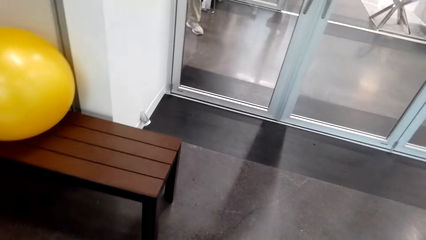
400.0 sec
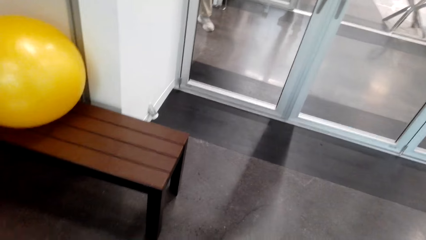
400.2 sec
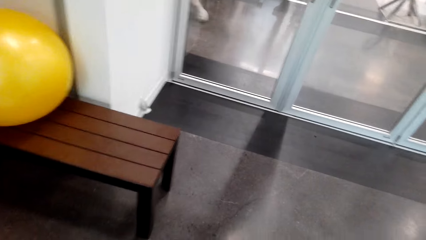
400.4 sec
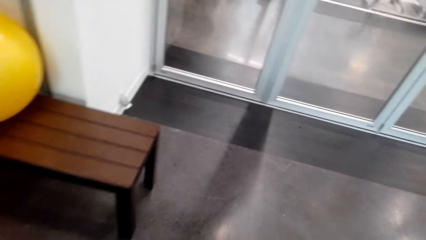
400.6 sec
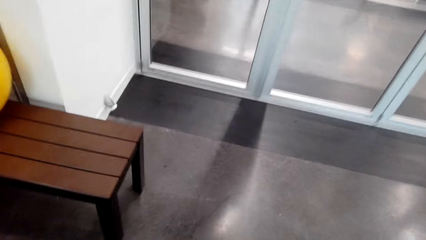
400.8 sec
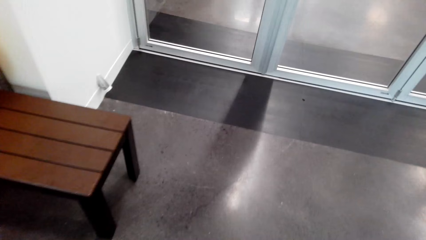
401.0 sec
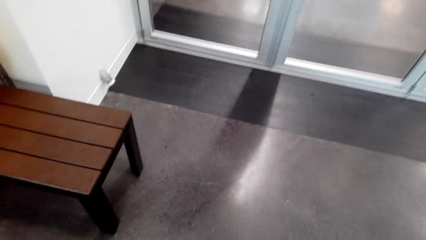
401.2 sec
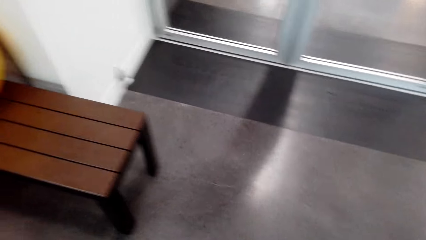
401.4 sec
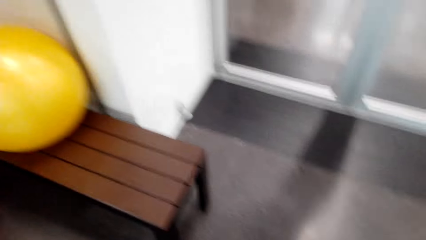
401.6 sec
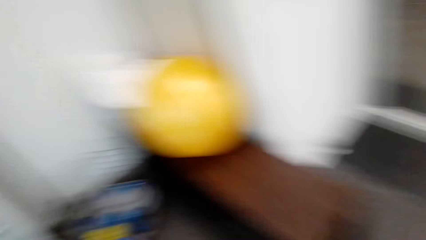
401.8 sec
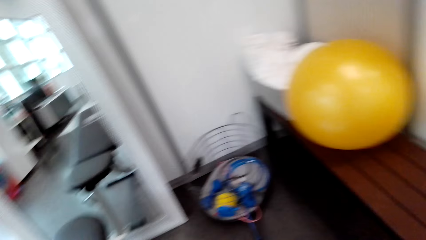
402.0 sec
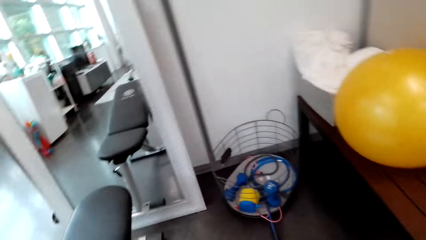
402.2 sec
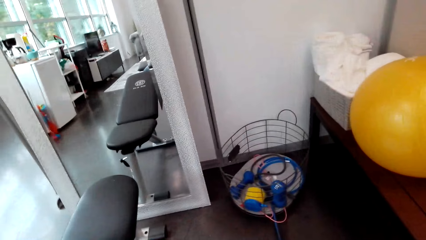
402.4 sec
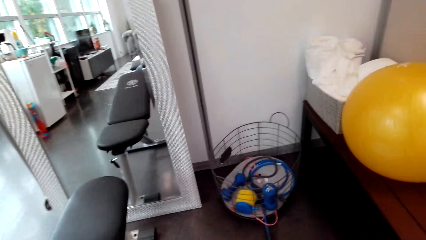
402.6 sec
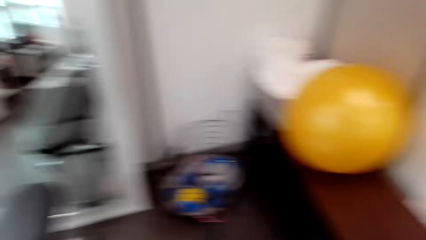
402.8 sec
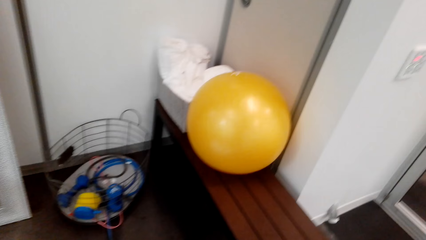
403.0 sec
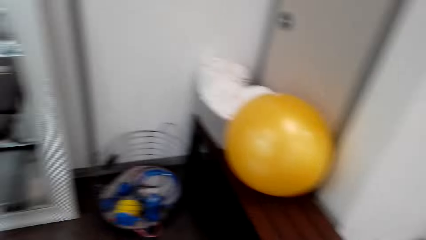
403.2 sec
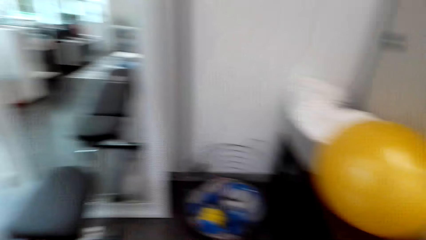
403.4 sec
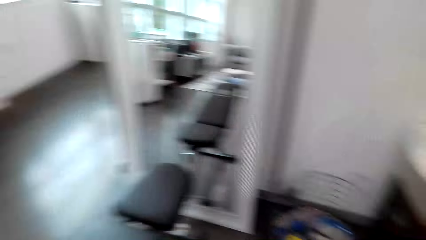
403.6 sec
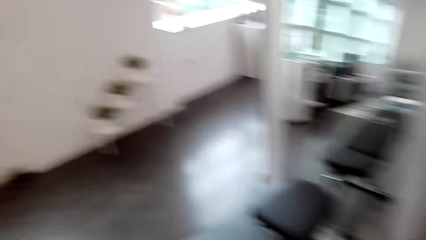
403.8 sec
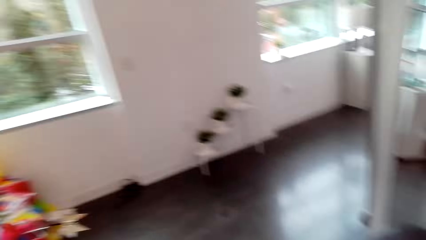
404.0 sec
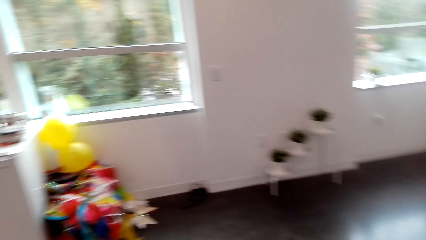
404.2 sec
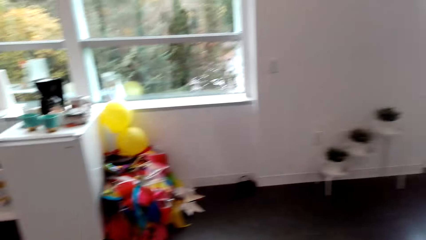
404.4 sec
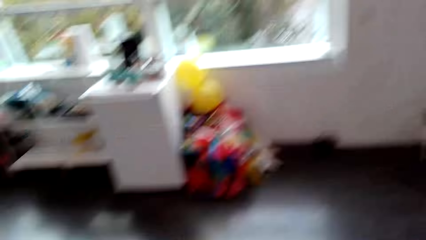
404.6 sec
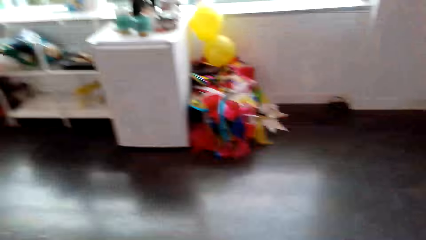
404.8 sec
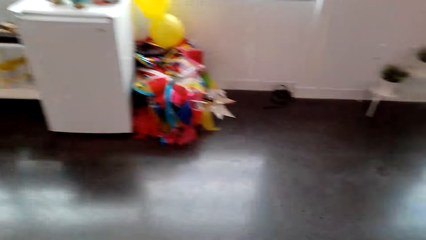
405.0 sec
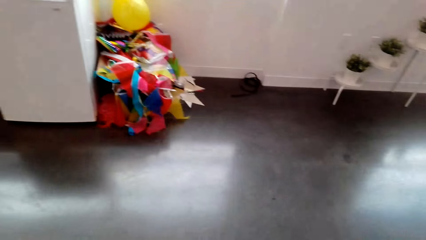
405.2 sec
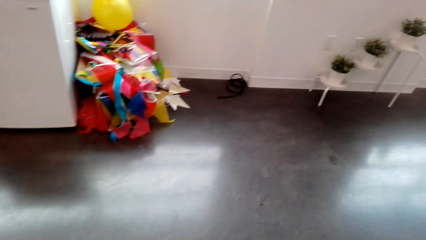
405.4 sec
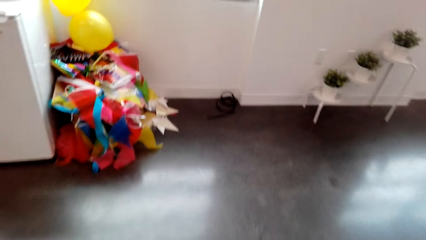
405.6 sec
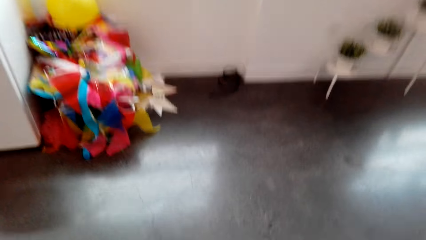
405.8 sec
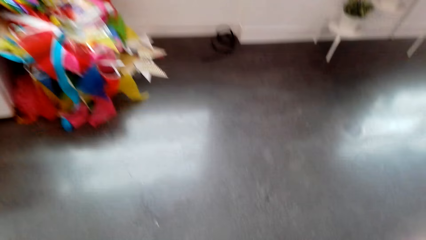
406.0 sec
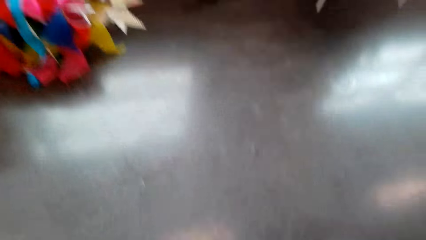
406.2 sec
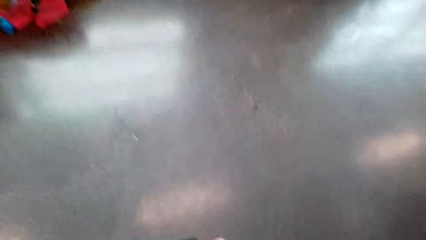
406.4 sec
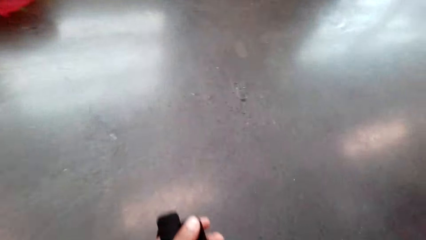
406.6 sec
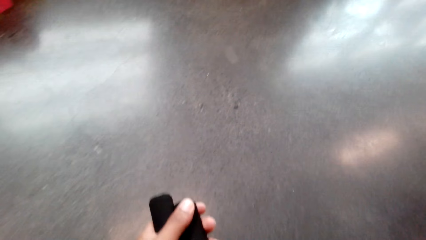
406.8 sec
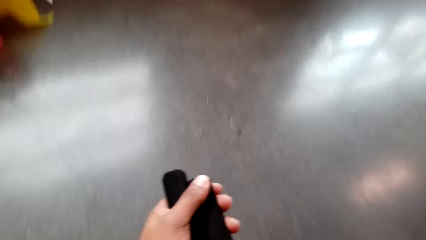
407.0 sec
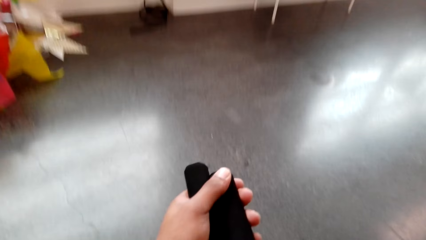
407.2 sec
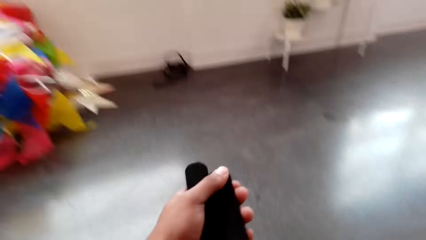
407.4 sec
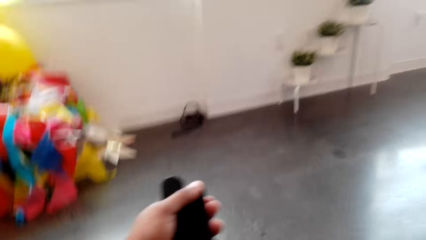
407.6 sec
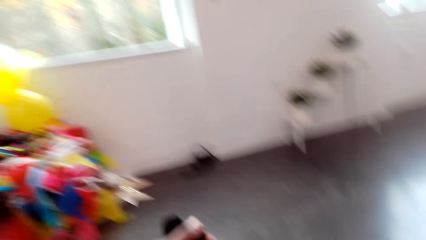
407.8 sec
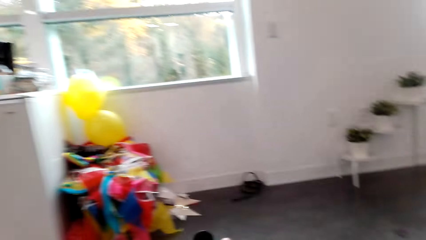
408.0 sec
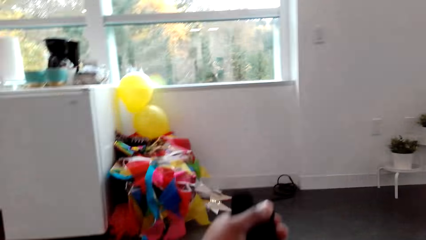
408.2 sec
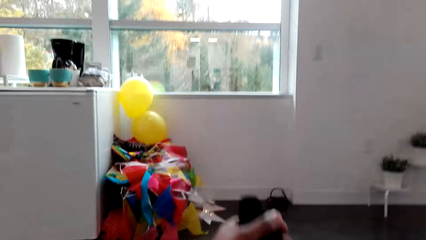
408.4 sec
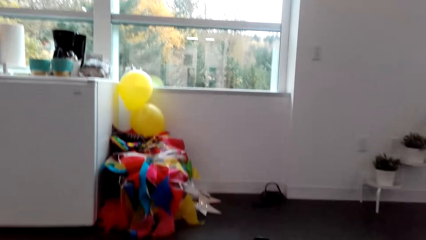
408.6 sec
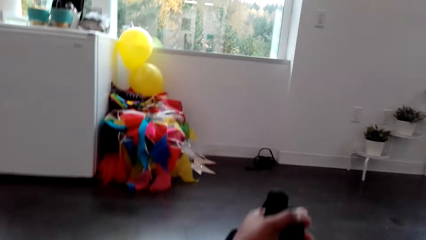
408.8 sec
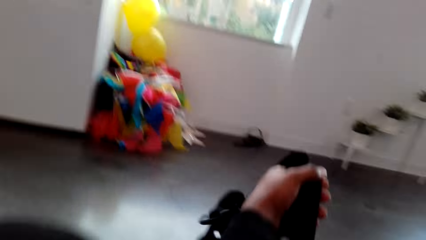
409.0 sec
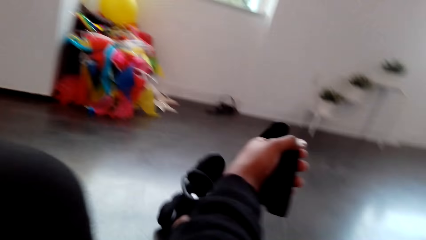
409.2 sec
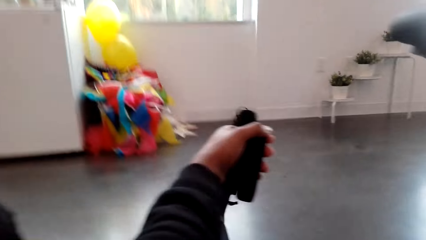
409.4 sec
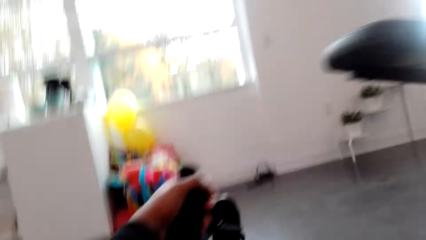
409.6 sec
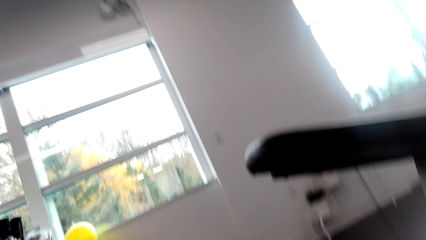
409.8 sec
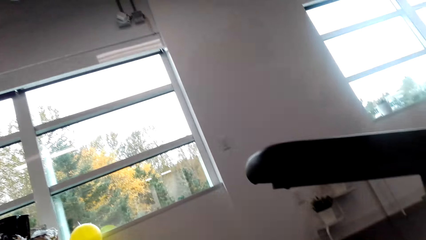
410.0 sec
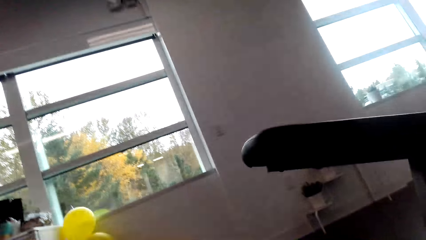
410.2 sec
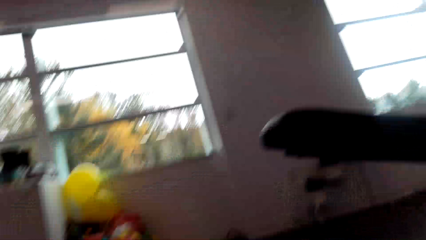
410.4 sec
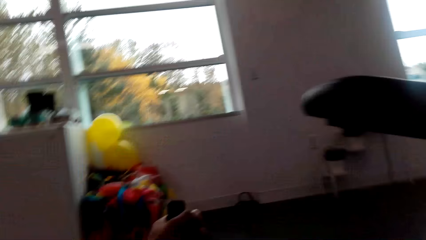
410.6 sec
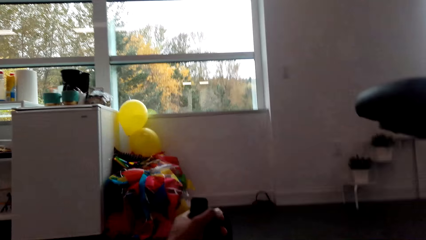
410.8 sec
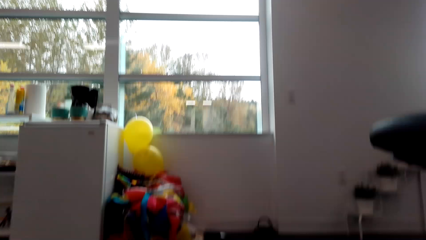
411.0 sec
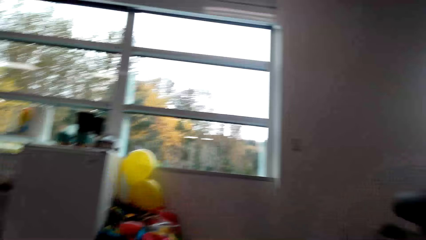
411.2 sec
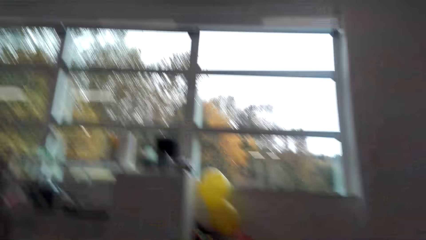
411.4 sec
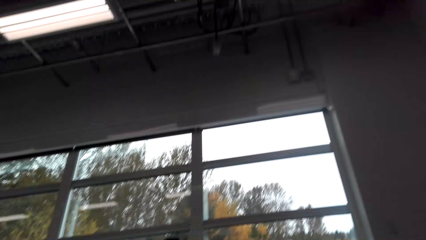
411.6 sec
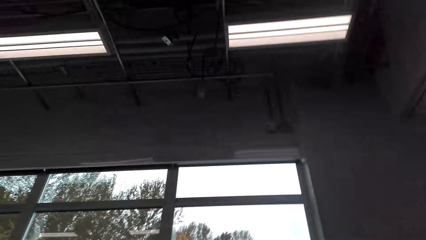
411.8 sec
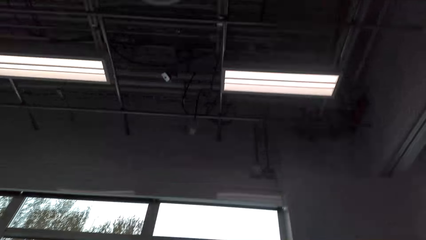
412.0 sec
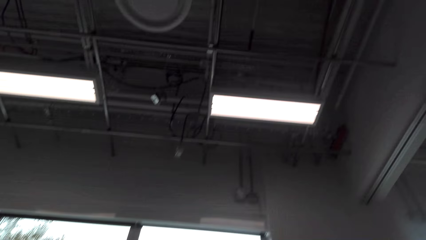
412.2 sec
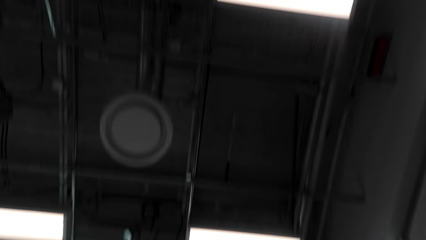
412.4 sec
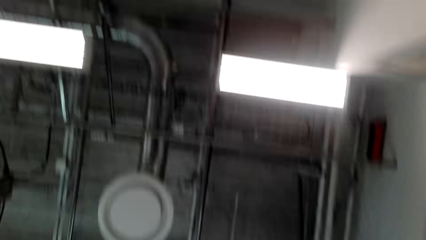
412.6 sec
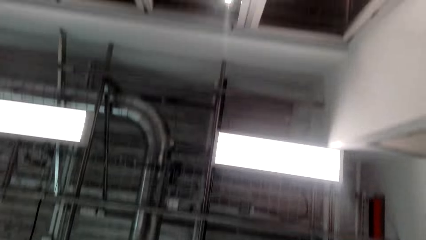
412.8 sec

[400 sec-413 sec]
The camera wearer stares in the room. They walk around.

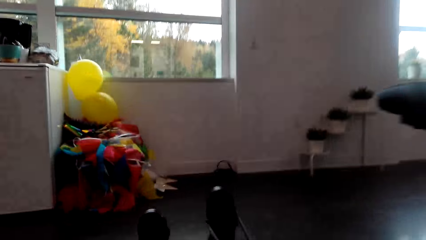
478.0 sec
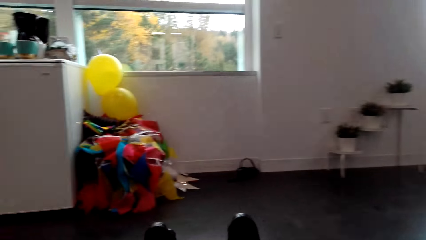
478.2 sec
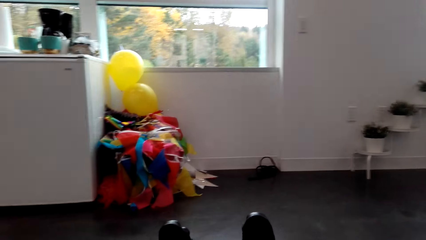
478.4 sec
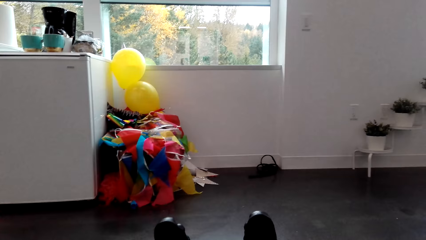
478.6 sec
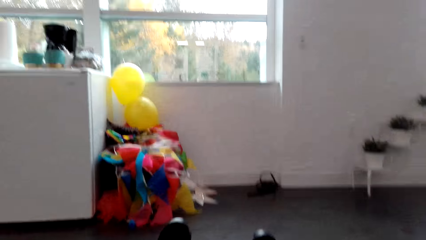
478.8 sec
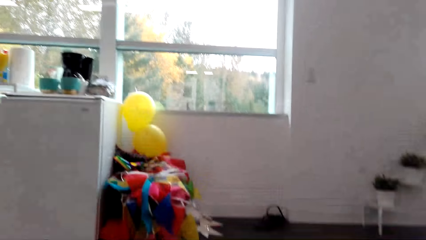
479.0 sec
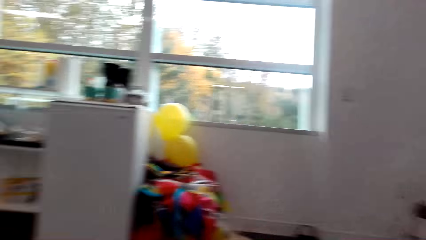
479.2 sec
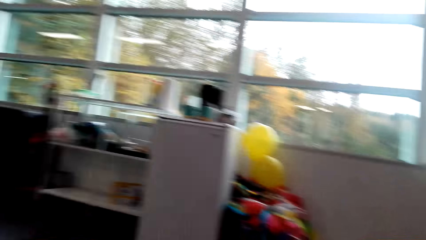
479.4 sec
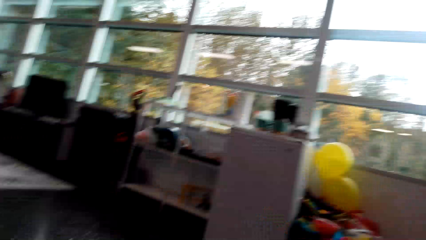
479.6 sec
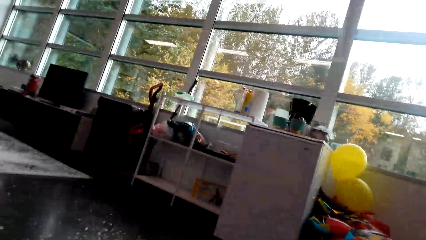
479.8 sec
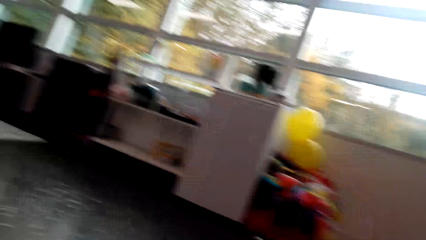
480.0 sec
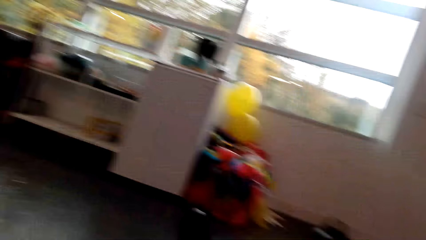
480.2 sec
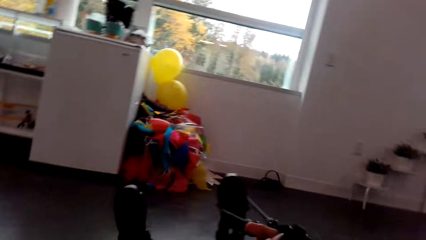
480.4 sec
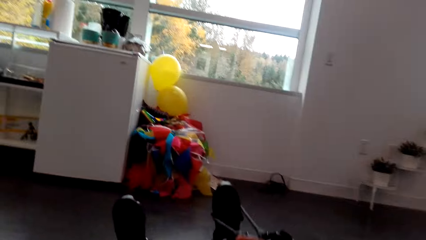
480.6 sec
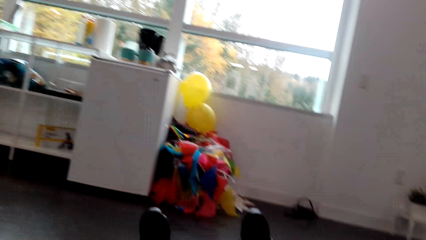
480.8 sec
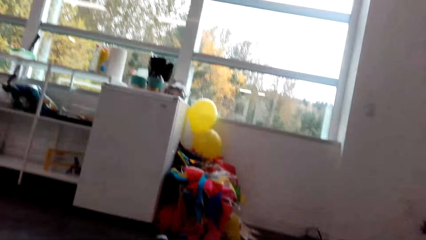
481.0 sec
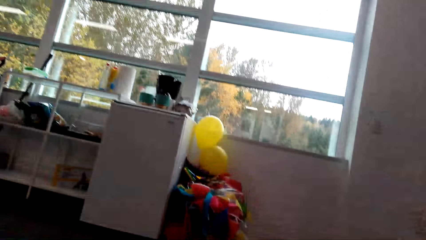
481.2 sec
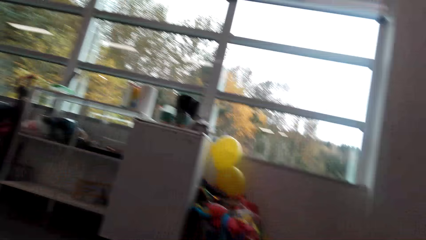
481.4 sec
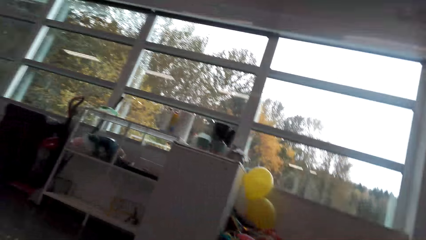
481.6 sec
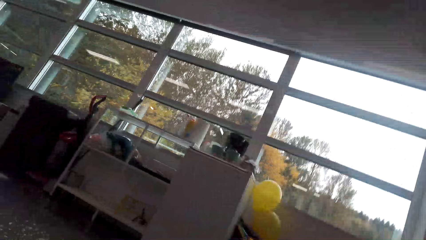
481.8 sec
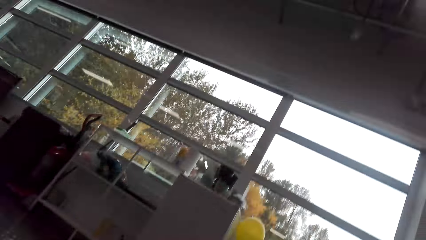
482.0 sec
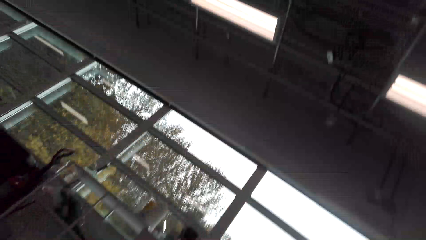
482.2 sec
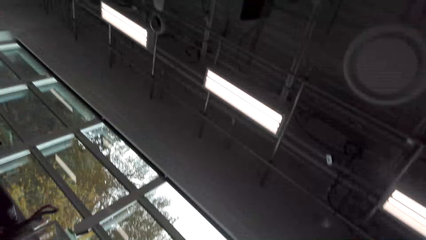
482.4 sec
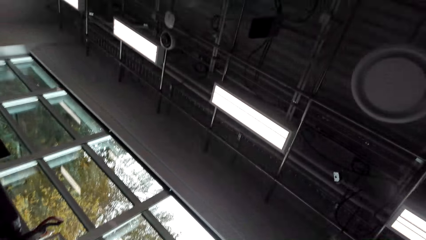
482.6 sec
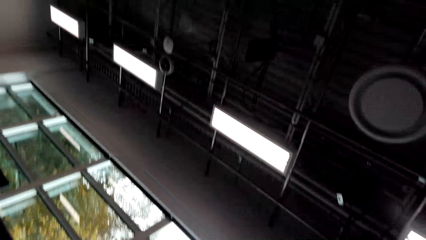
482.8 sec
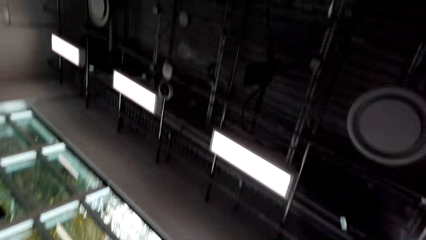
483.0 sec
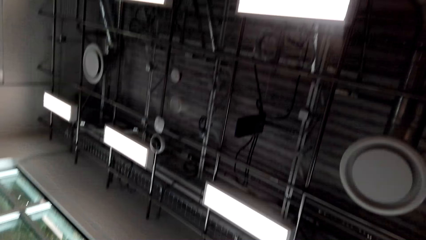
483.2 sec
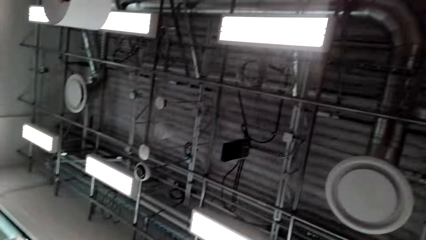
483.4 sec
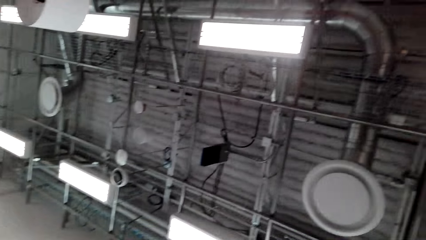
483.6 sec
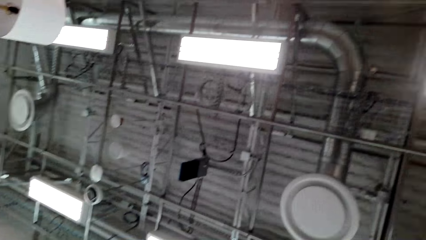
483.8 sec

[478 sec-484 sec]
The camera wearer straightens a leg with the sports belt.
